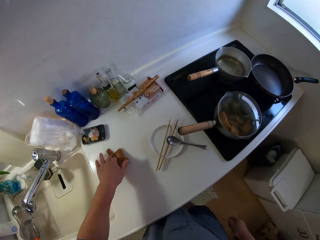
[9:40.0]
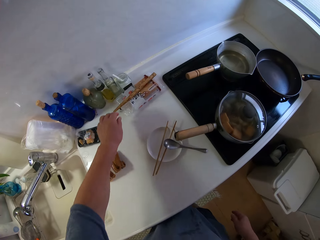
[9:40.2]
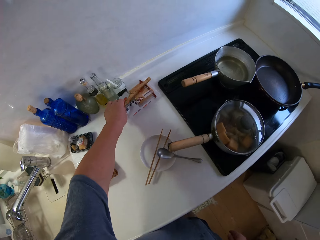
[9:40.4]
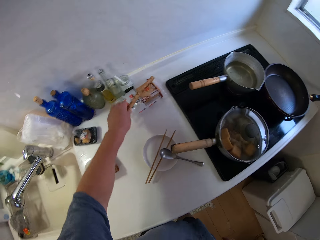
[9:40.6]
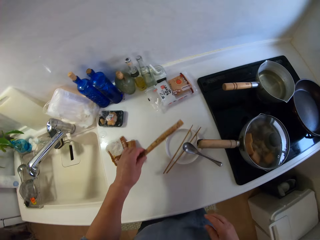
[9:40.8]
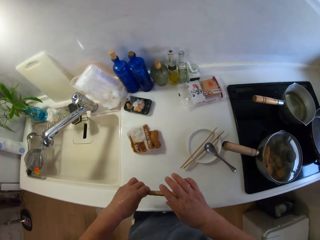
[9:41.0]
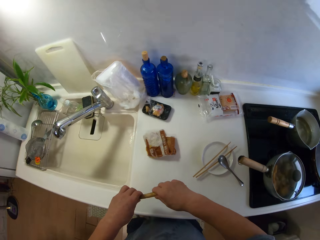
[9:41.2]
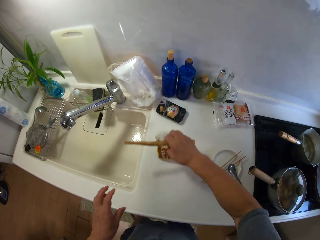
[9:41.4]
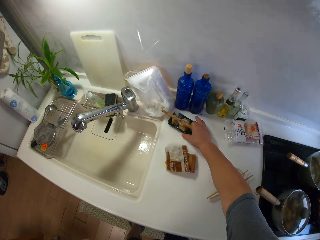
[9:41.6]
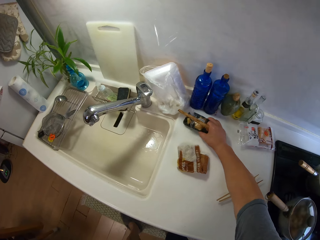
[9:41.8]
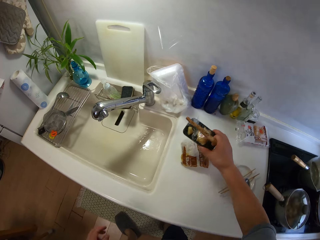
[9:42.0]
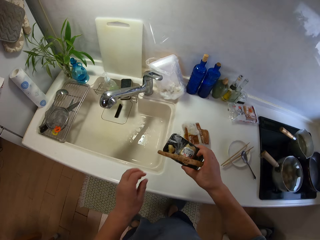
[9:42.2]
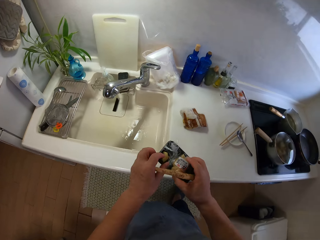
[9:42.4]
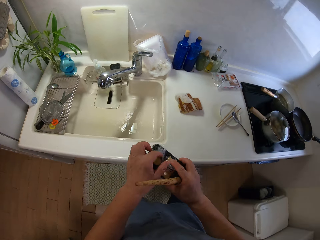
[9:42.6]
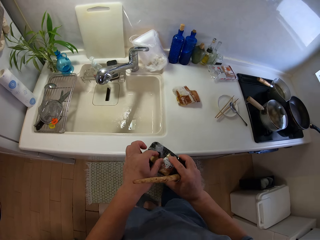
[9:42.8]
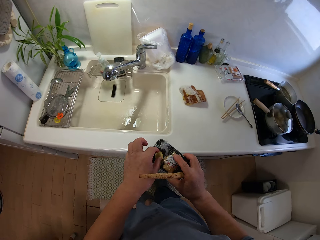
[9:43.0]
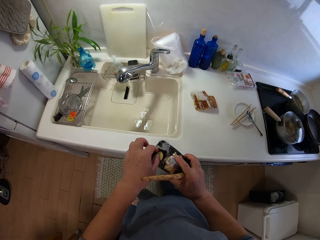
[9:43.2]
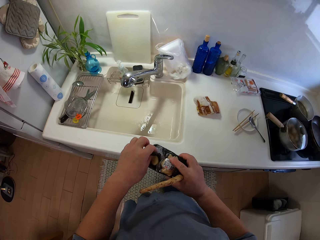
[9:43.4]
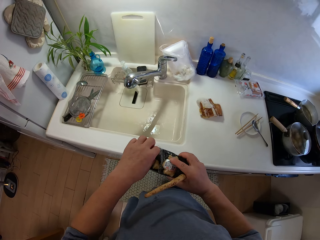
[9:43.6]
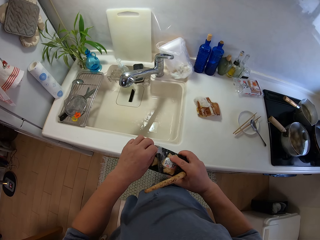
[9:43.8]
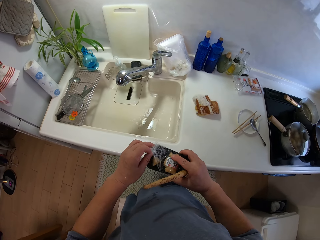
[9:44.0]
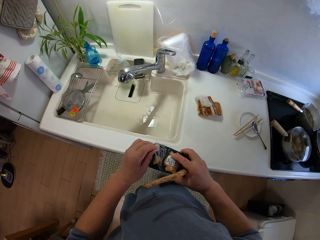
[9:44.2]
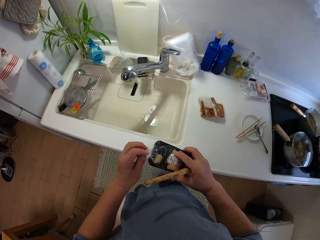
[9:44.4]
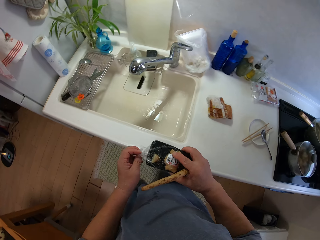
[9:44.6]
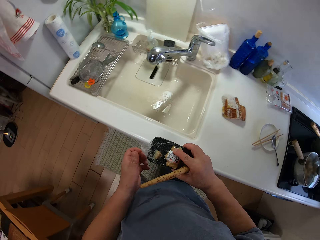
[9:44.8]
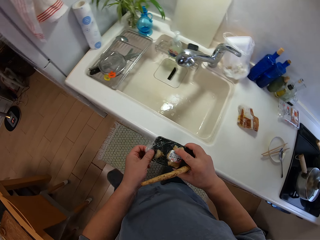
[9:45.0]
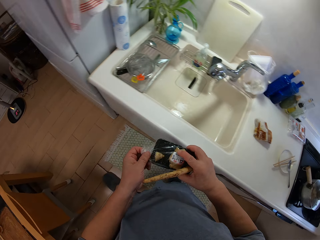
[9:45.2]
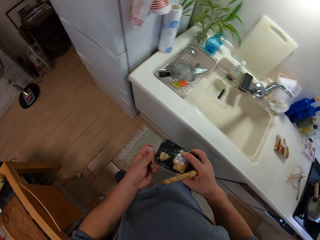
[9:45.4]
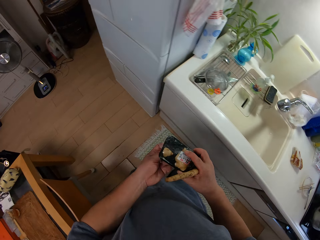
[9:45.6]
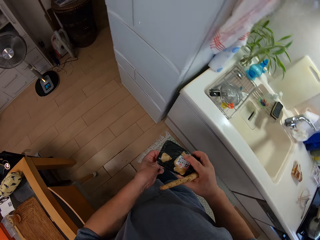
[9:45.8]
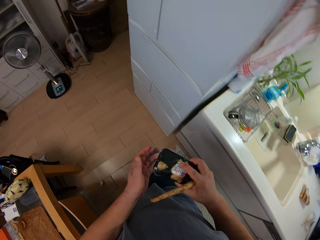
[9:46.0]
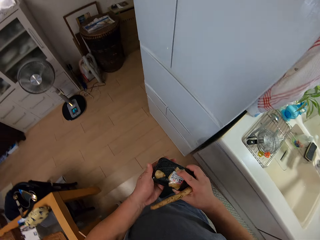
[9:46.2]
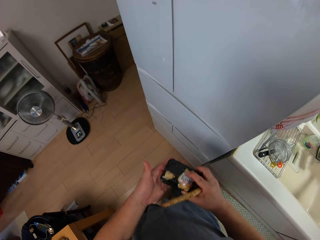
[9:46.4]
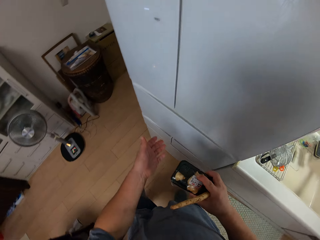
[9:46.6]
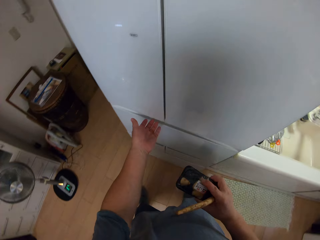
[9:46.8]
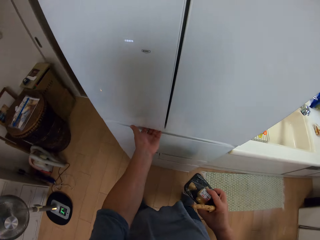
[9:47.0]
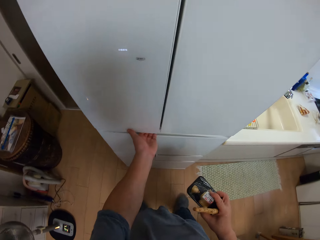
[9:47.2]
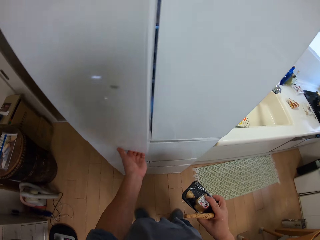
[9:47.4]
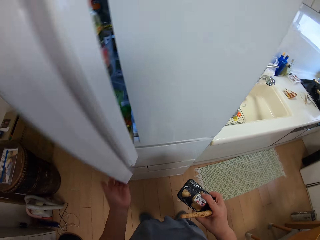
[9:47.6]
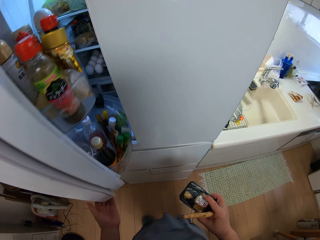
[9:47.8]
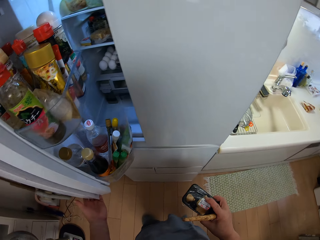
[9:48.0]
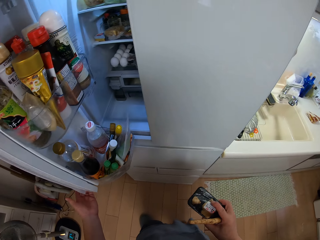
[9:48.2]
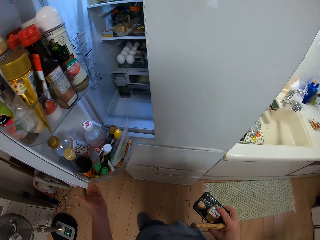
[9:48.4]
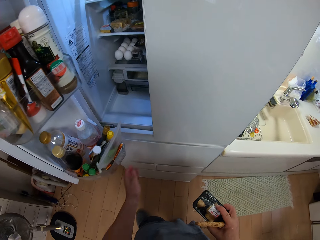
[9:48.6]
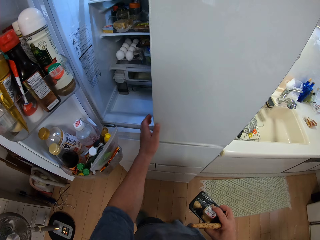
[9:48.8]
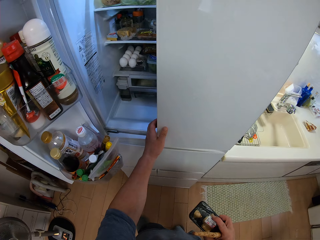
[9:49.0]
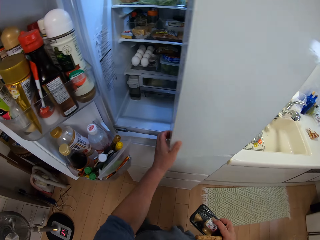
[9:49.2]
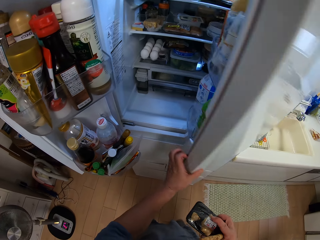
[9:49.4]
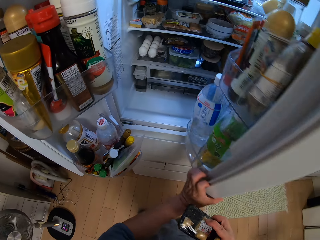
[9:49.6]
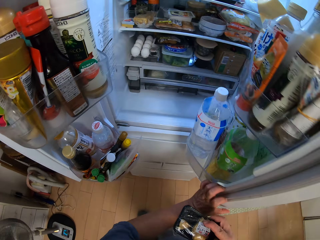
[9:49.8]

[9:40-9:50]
The camera wearer picks up a galangal or salsify from the slab with his left hand. He holds the salsify with the other hand. He passes the galangal to his right hand. He picks up a black pack from the slab with his right hand. He wraps the pack. He adjusts the transparent nylon on the black pack. He walks around the kitchen. He opens the freezer with his left hand.

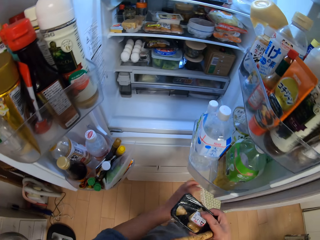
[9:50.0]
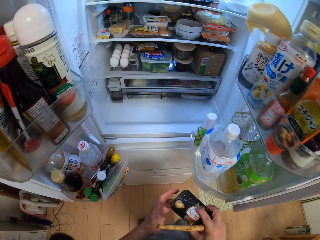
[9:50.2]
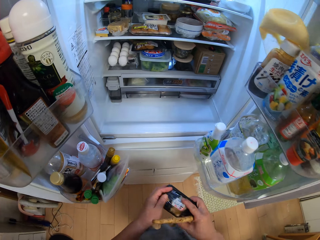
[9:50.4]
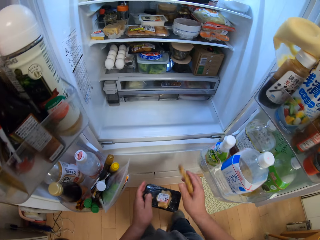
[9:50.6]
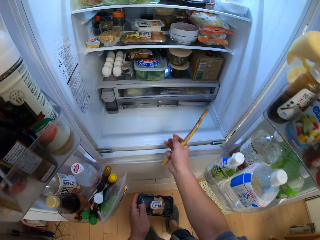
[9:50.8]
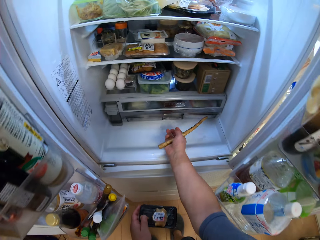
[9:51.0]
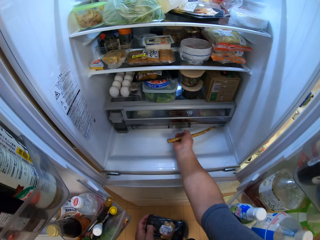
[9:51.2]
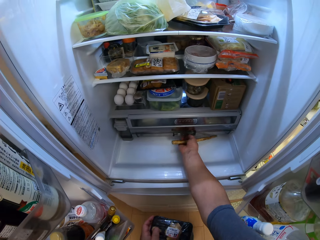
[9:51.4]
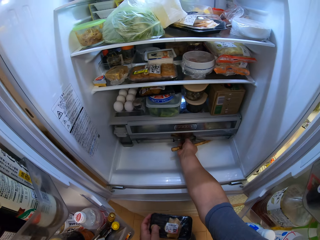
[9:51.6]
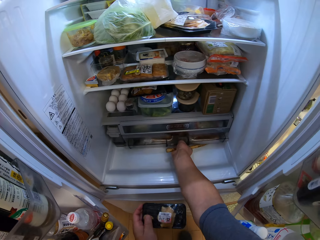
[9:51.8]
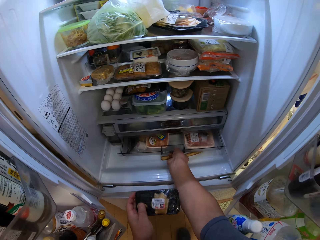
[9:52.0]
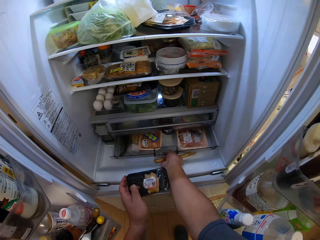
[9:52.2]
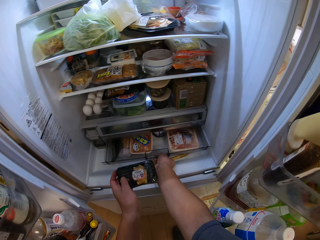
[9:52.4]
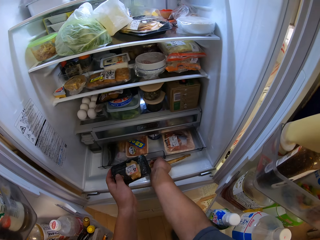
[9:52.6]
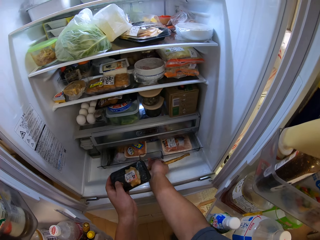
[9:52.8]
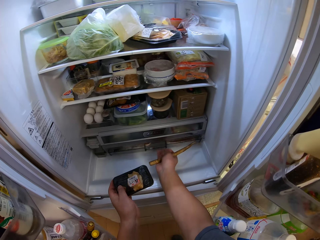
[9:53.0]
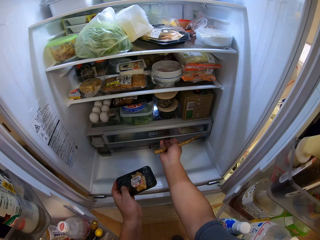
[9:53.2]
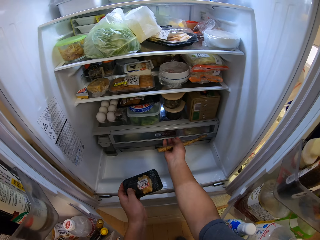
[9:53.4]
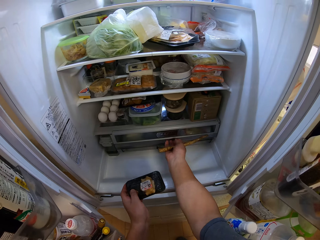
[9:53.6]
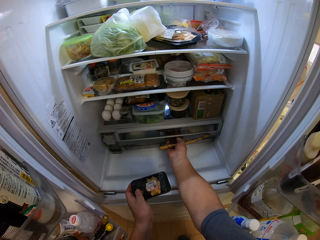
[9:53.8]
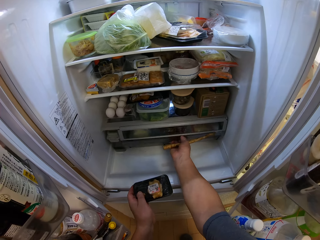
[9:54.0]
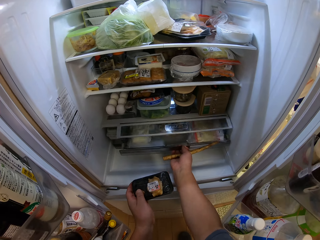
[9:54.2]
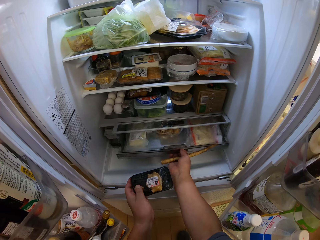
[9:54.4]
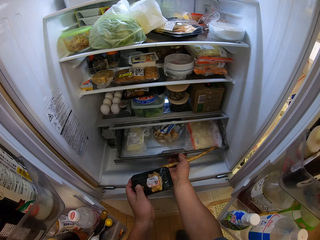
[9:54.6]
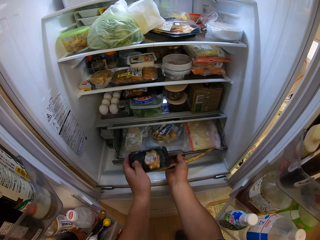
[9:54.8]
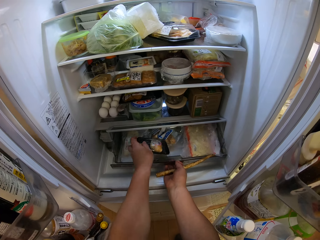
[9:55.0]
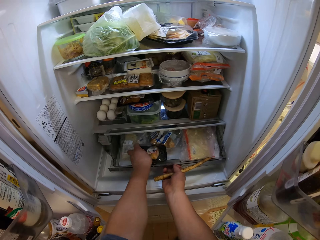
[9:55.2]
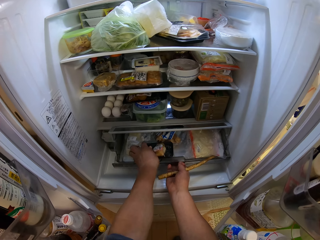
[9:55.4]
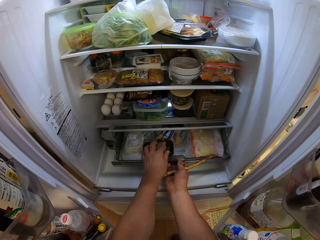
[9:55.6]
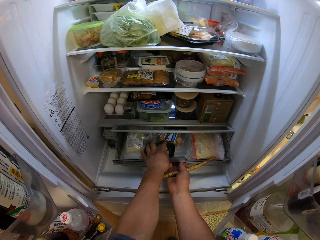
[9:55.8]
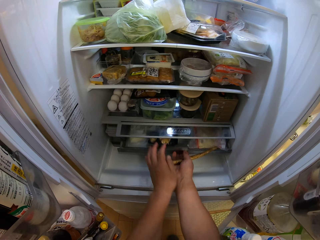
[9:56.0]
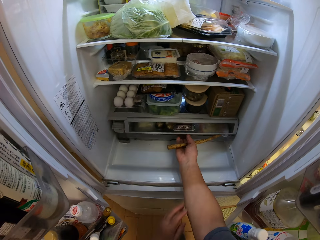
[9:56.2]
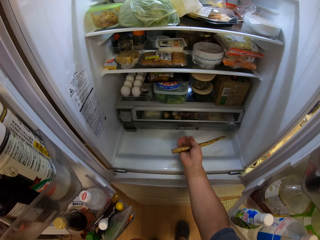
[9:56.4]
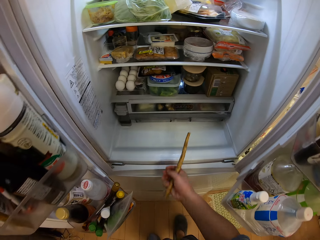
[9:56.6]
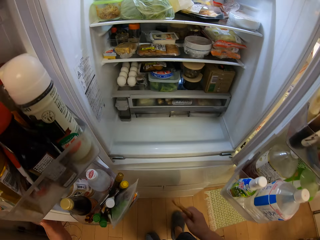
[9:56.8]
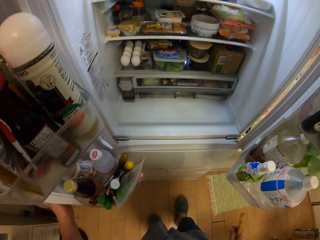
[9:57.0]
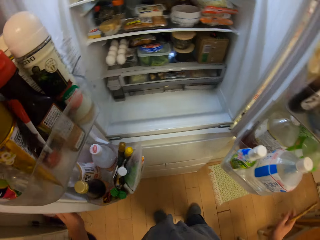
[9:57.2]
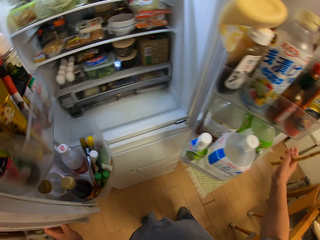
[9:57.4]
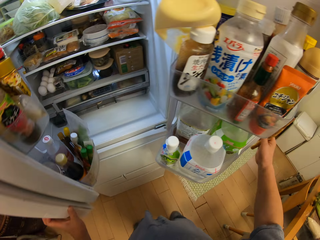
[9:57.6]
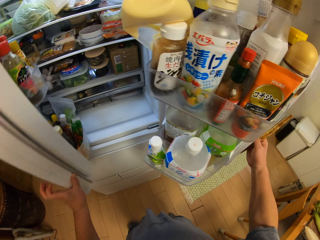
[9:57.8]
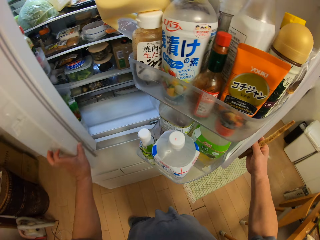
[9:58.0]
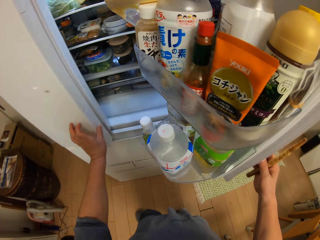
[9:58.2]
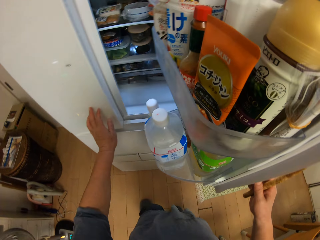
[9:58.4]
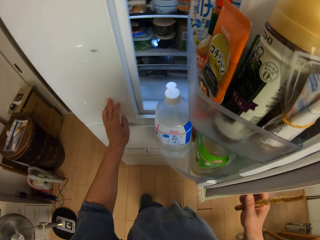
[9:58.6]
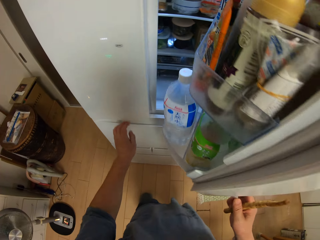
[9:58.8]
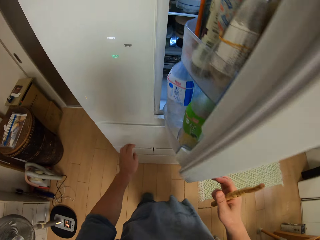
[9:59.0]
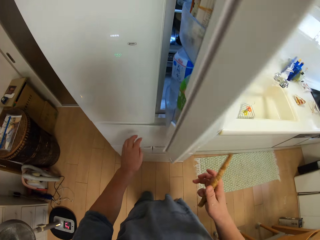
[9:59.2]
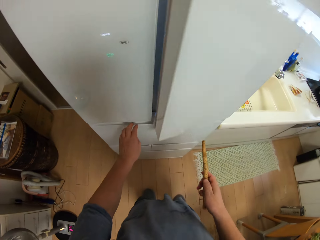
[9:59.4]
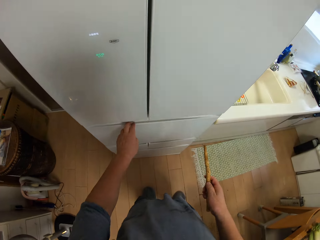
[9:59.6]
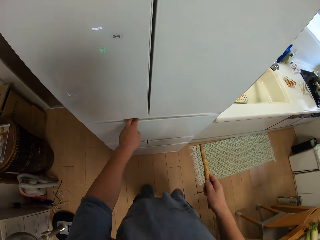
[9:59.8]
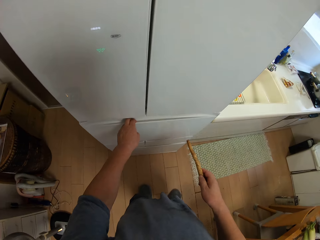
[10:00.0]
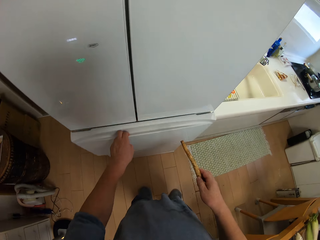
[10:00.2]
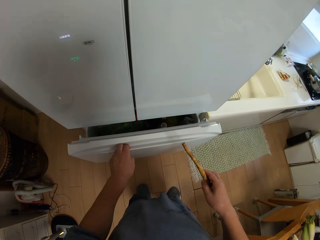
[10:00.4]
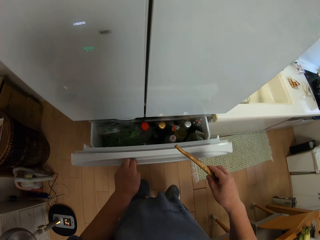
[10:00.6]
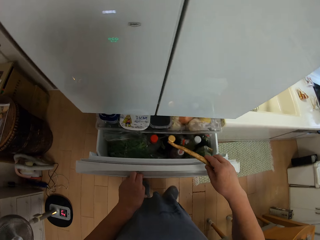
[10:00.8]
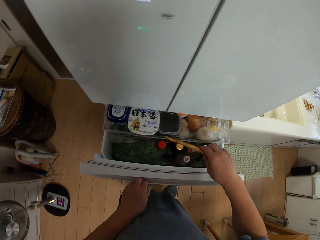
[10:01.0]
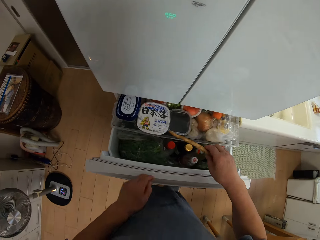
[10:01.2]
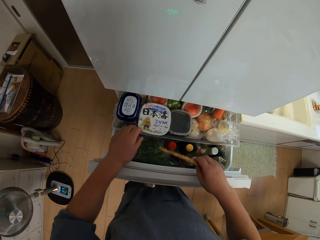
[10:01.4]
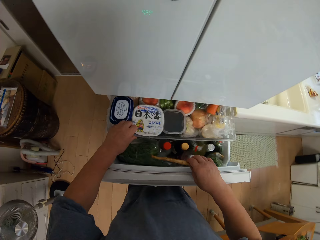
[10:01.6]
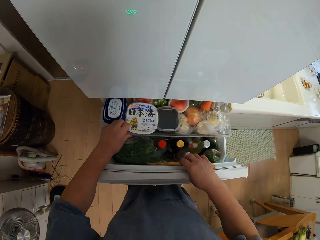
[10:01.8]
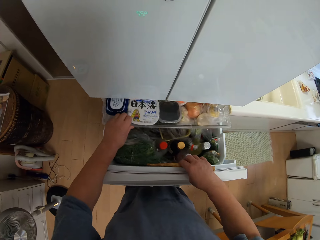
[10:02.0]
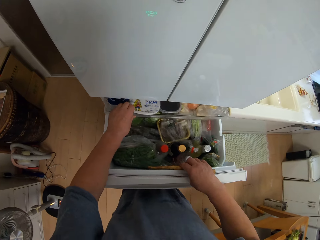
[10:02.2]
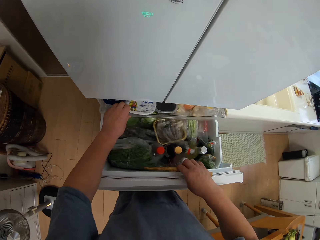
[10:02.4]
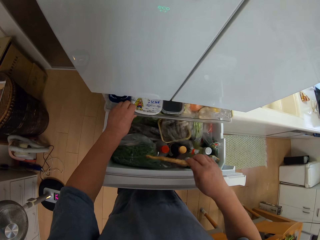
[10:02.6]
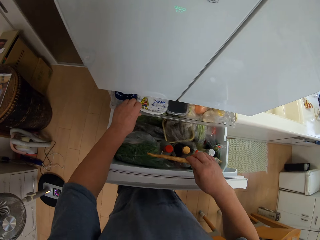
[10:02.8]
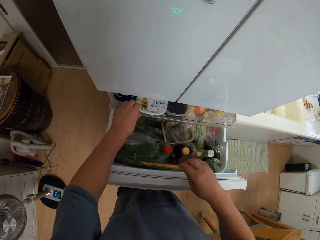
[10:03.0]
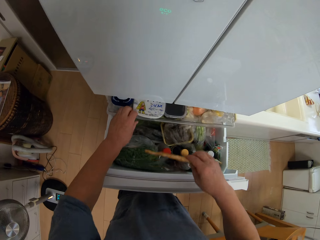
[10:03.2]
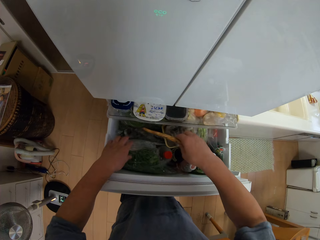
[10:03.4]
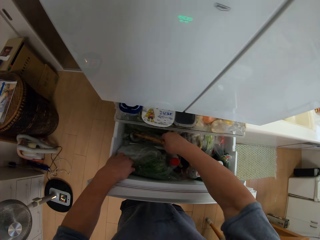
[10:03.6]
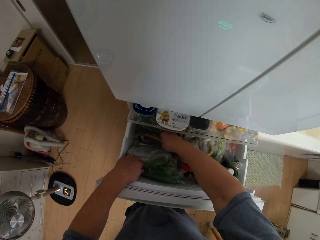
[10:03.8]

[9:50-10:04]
The camera wearer pulls a crisper drawer in the fridge. He pushes back the crisper drawer in the fridge. He pulls the crisper drawer in the fridge. He puts a black pack in the crisper drawer in the fridge. He pushes back the crisper drawer in the fridge. He closes the fridge doors with his hands. He opens the lower part of the freezer with his left hand. He pushes back the crisper drawer in the fridge.
